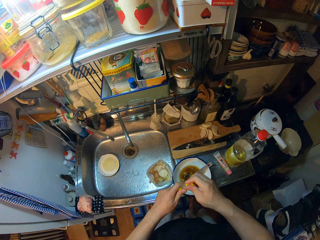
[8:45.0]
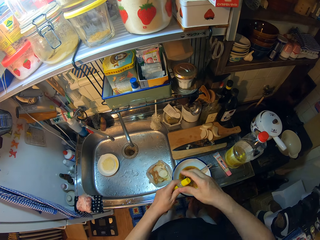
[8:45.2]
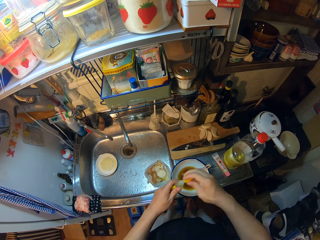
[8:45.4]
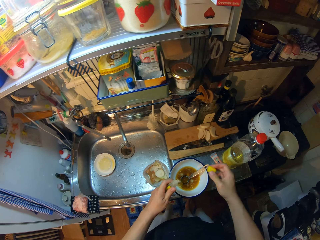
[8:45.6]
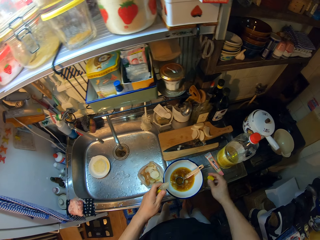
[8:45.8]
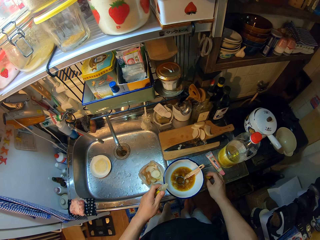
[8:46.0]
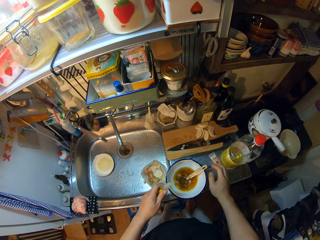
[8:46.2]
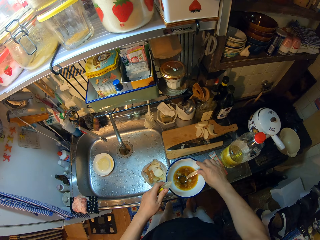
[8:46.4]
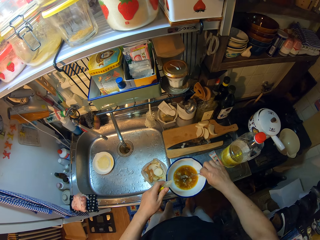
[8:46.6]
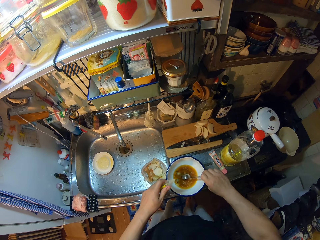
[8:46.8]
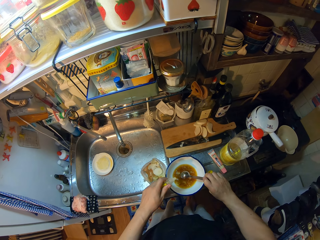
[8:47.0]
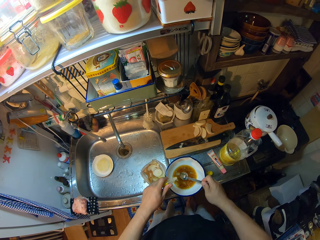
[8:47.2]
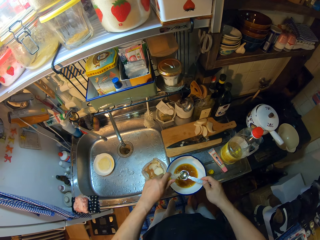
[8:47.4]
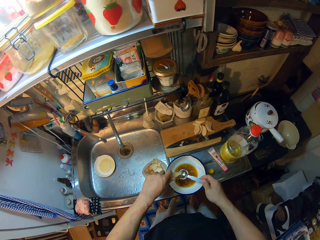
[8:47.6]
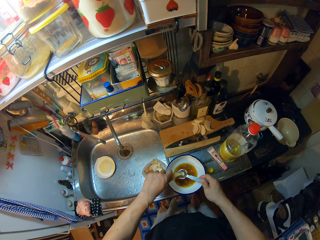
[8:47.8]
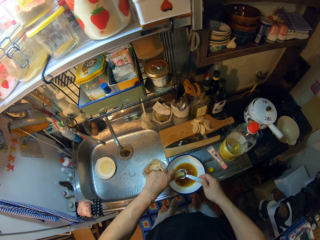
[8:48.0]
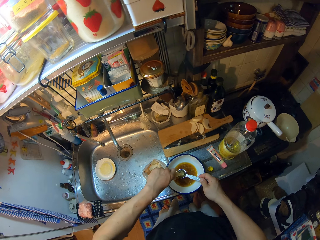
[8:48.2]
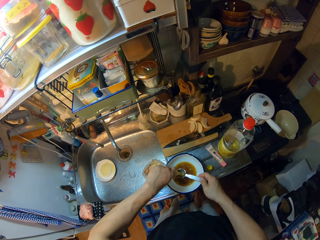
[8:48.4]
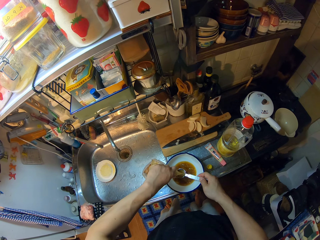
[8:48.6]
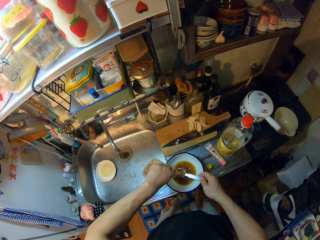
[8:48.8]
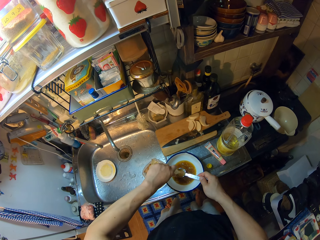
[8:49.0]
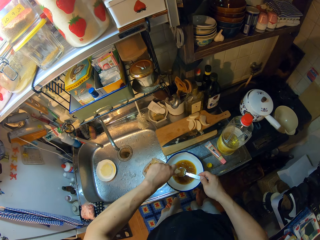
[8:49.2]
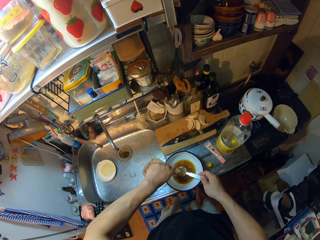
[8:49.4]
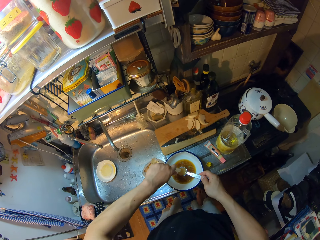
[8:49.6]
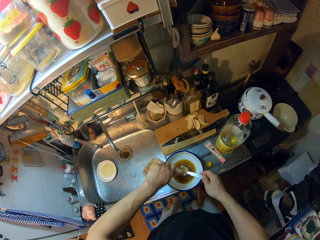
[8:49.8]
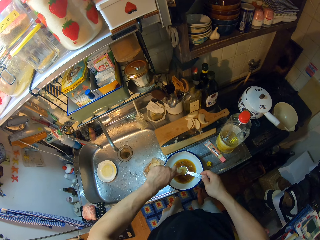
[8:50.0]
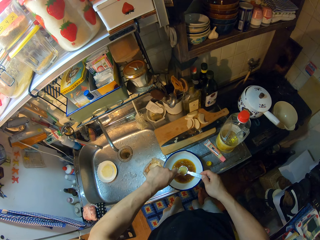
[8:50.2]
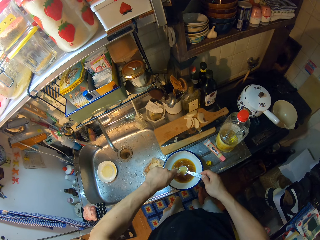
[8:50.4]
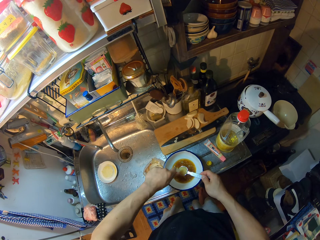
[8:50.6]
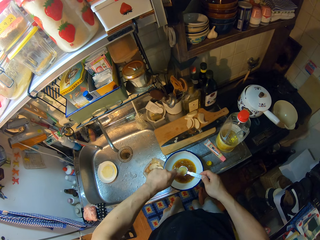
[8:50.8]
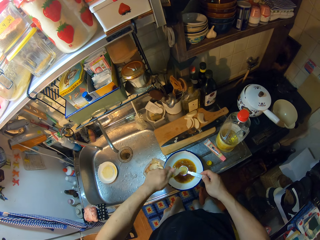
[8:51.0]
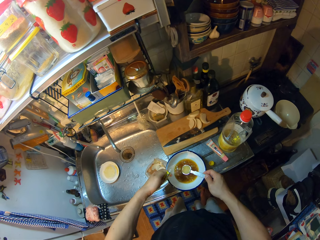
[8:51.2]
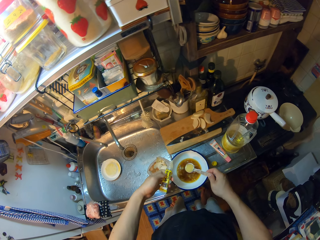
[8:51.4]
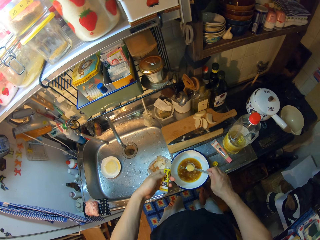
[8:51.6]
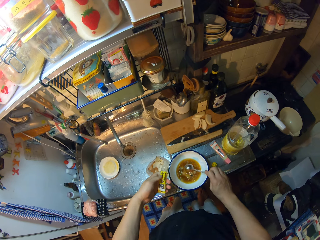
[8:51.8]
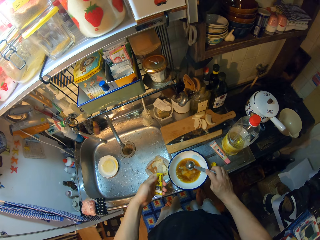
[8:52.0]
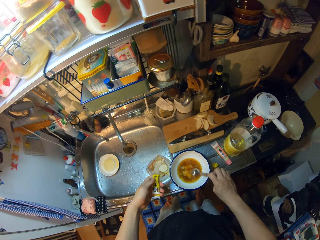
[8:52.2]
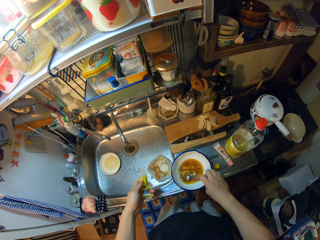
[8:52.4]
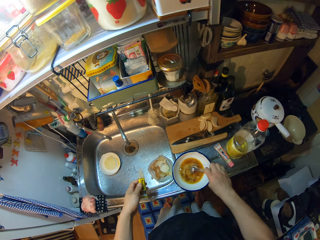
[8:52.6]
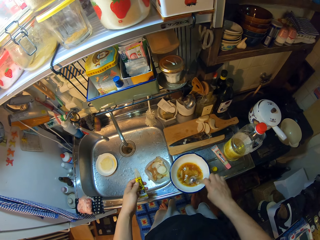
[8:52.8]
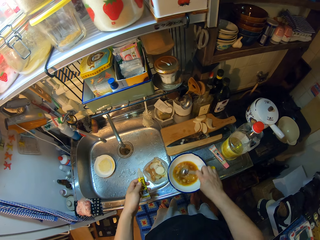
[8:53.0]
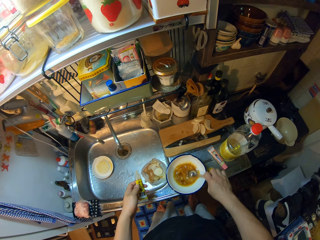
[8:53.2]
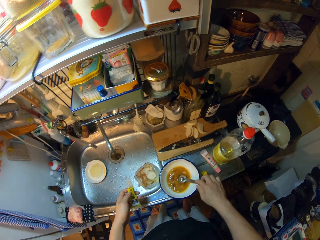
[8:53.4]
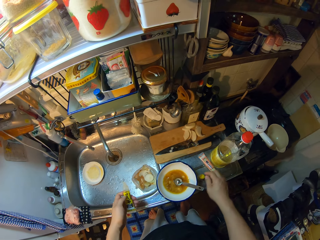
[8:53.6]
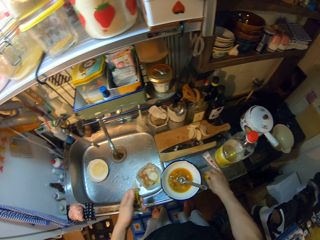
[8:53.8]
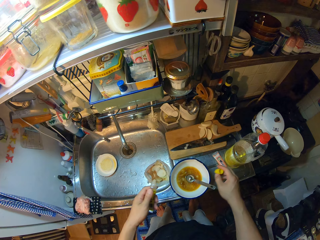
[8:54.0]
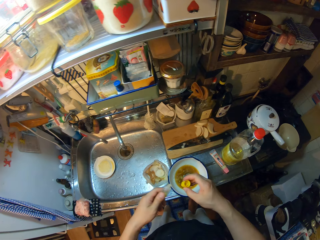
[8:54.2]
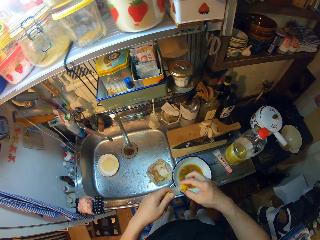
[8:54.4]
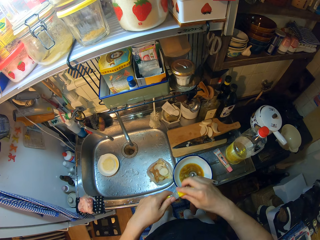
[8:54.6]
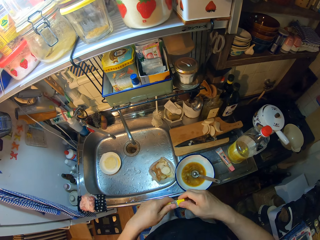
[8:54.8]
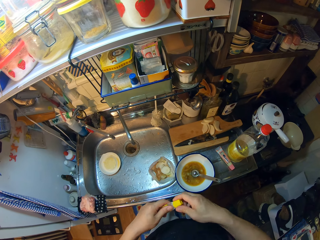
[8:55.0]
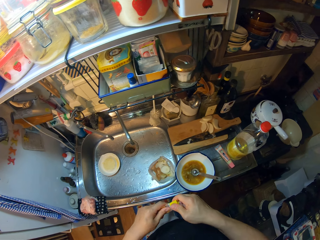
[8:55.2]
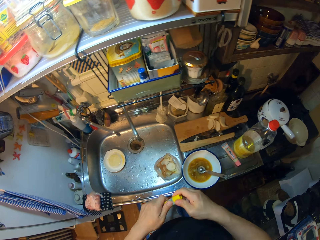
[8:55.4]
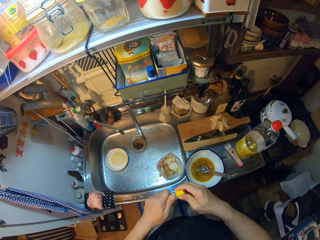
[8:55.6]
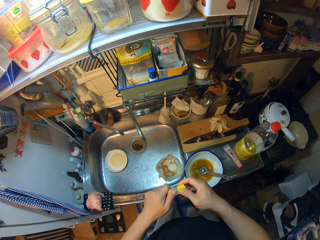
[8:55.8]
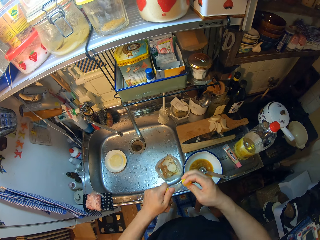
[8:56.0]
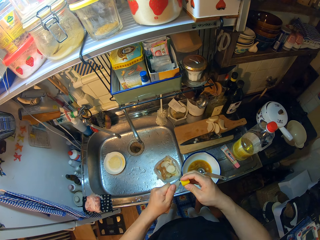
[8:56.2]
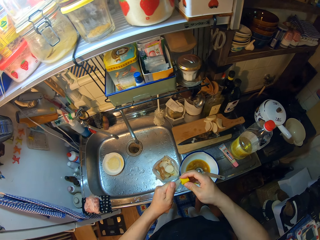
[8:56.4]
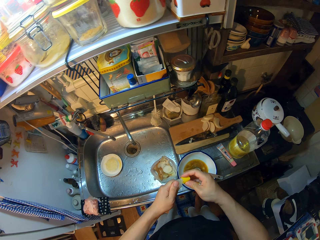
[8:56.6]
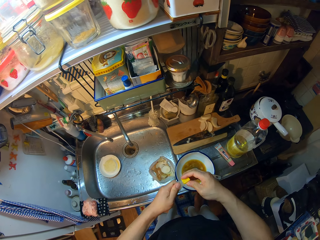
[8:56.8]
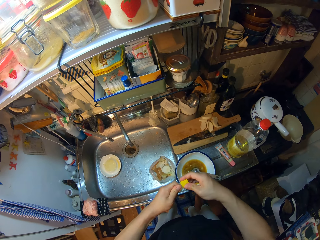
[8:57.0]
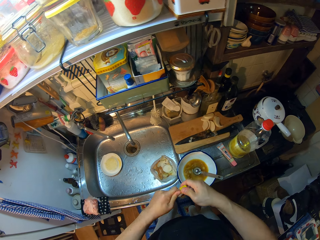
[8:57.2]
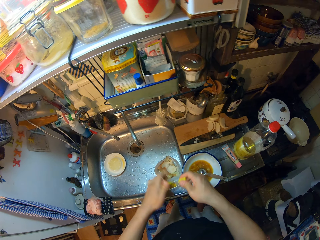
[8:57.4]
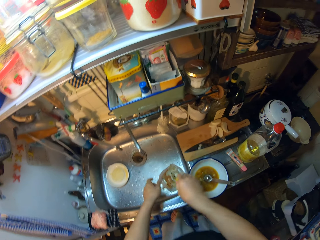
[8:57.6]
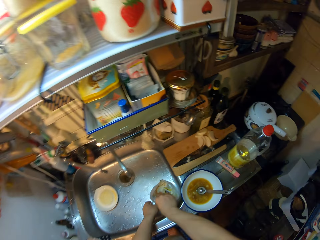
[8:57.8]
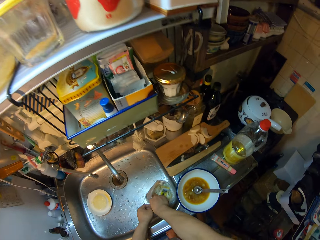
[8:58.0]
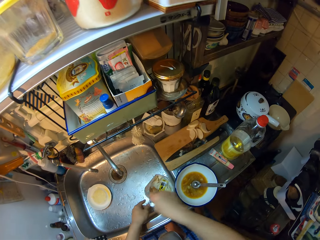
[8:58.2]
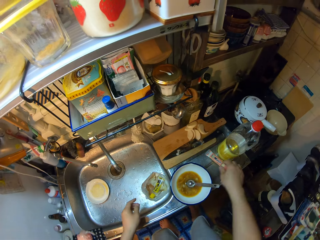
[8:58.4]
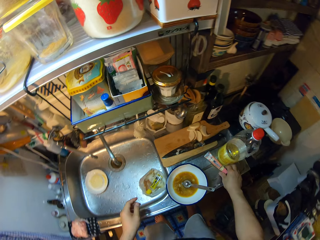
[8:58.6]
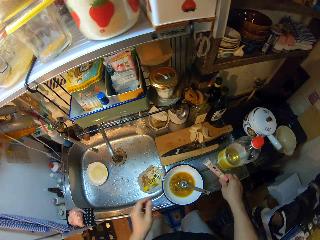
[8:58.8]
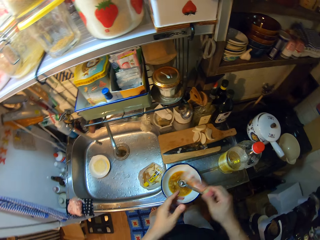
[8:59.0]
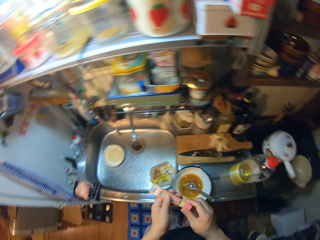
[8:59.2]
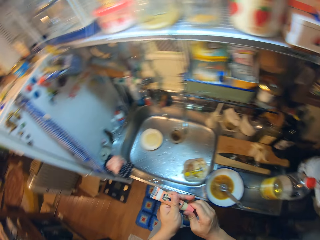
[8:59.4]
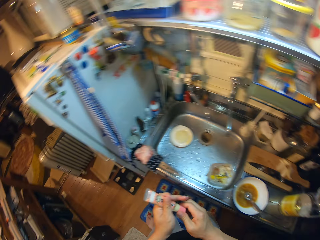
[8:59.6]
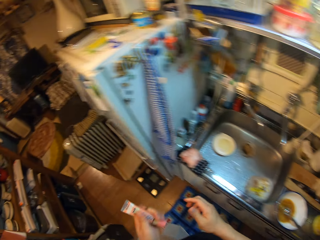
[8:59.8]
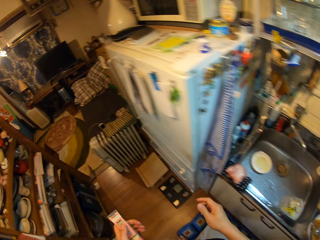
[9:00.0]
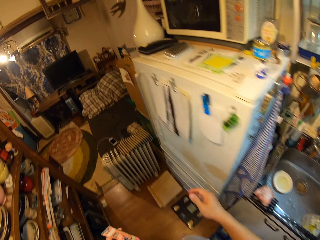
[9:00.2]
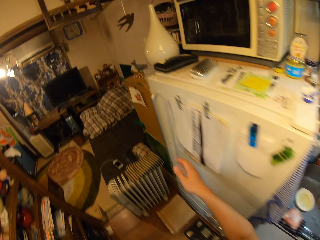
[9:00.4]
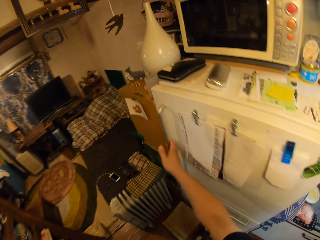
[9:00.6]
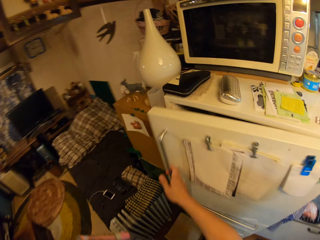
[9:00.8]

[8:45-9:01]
The camera wearer opens the cover of the tube. She drops the tube cover on the sink. She carries the measuring spoon from the bowl. She presses out liquid from the tube into the measuring spoon. She pours the liquid into the bowl from the measuring spoon. She stirs the liquids in the bowl with the measuring spoon. She drops the measuring spoon in the bowl. She picks the tube cover from the sink. She covers the tube with its cover. She puts the tube in a trash nylon in the sink. She takes the first tube from the sink. She passes the tube to her left hand. She moves in the kitchen.

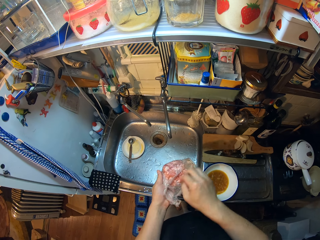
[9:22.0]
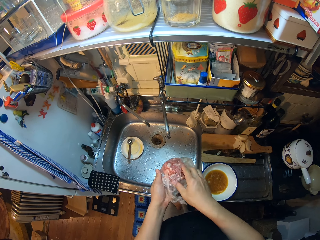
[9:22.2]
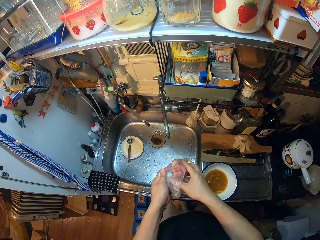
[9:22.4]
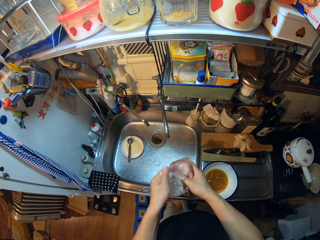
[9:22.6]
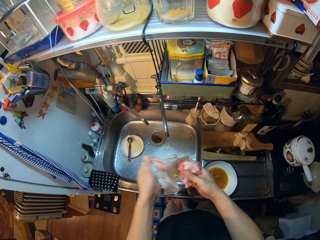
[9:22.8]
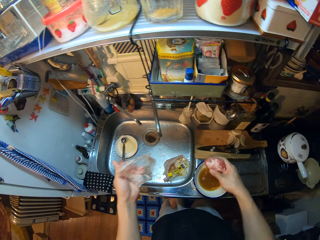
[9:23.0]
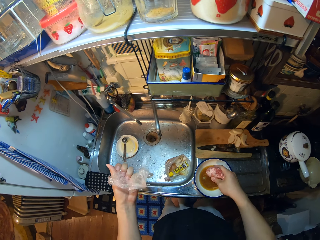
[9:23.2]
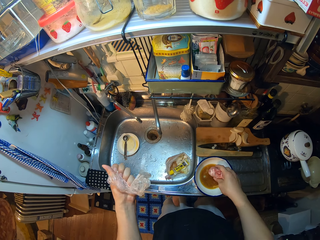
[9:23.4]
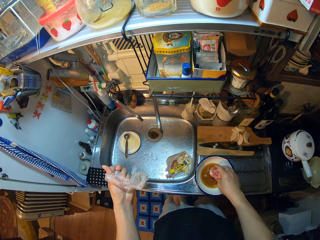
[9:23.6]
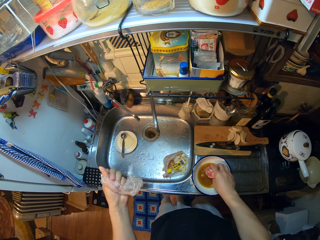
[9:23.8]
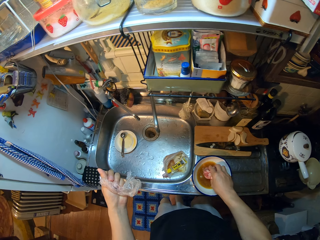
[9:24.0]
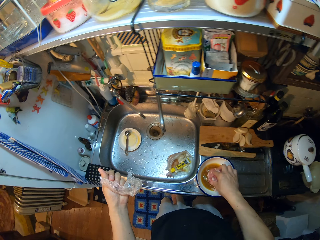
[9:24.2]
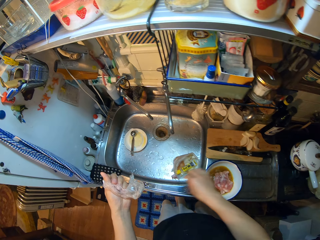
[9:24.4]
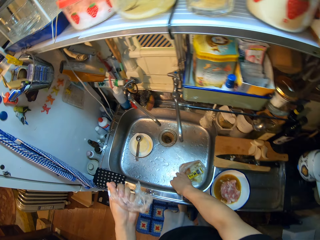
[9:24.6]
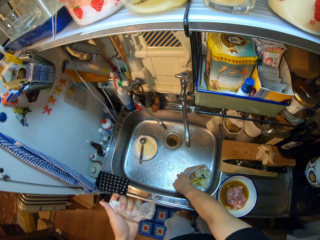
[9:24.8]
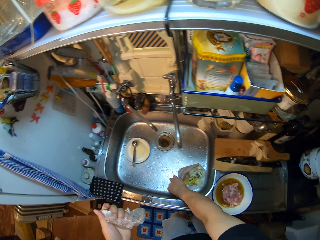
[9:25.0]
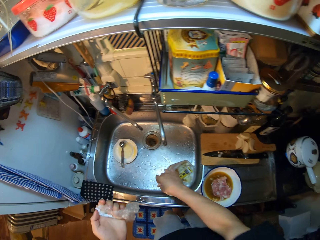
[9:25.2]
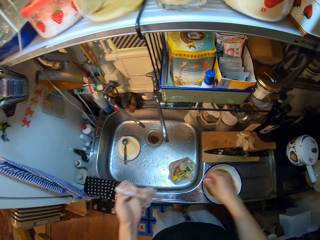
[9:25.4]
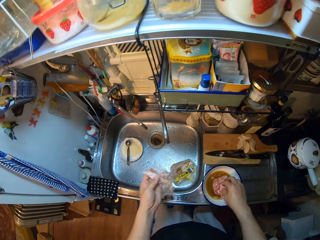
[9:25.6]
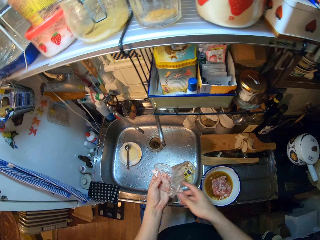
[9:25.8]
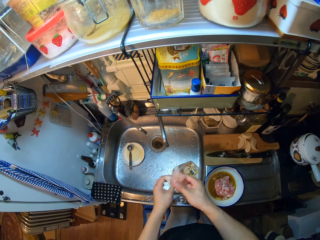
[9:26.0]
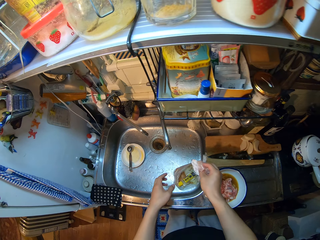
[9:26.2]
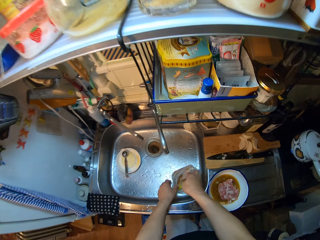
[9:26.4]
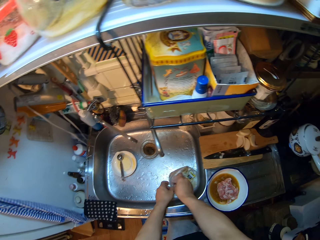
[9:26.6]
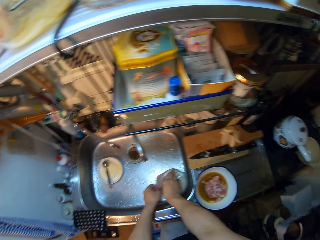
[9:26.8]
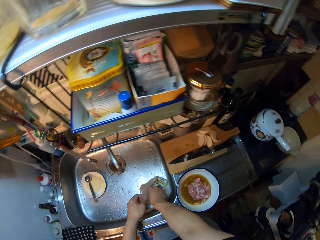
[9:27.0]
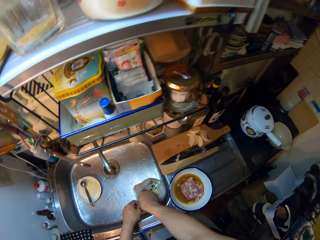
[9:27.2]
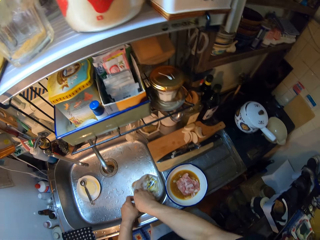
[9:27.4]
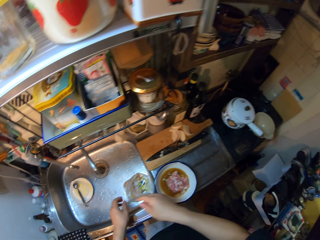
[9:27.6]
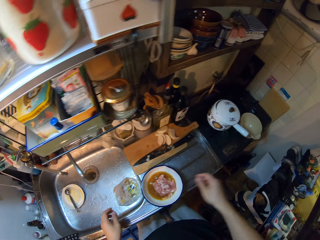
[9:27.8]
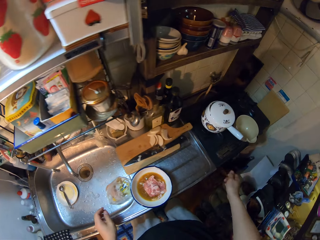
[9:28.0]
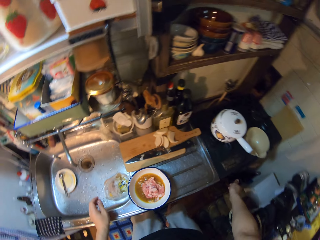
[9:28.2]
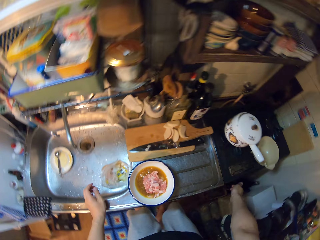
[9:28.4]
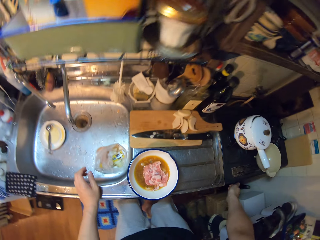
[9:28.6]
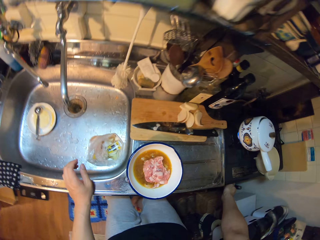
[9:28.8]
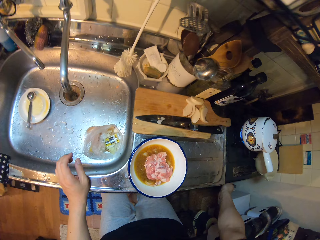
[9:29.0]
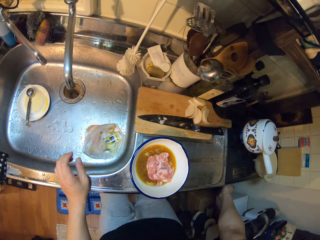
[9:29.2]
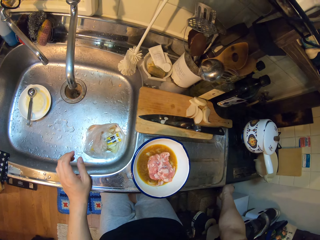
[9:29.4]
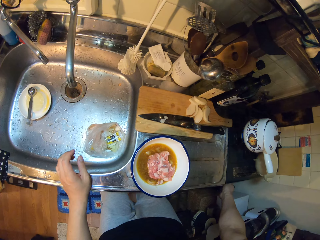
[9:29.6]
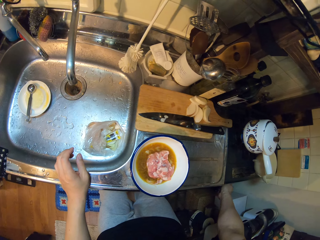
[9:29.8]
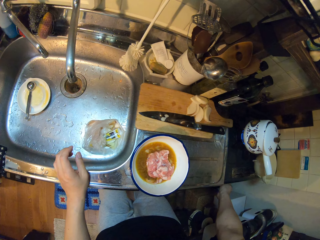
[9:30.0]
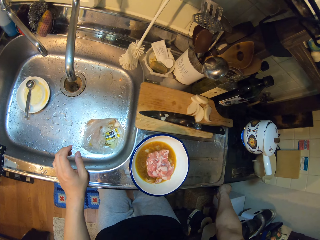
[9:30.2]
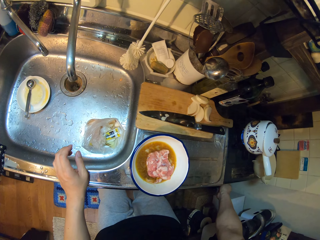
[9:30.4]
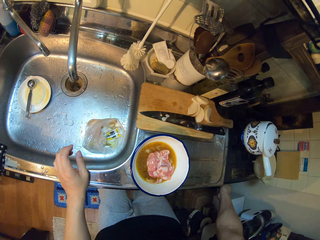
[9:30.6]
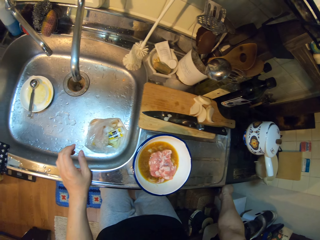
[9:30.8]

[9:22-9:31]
The camera wearer puts meat in the bowl of onion sauce. They pick a piece of meat from the sink. They move the piece of meat from the sink into the bowl of sauce. They put the nylon of the meat into a trash nylon in the sink. They adjust the regulator of a cooker.
